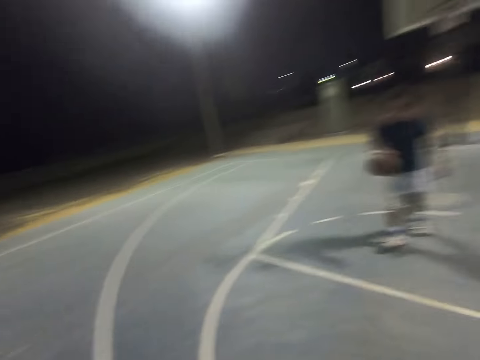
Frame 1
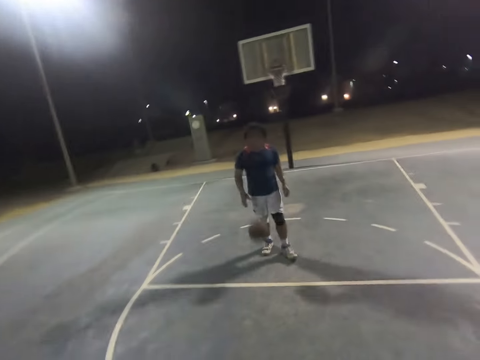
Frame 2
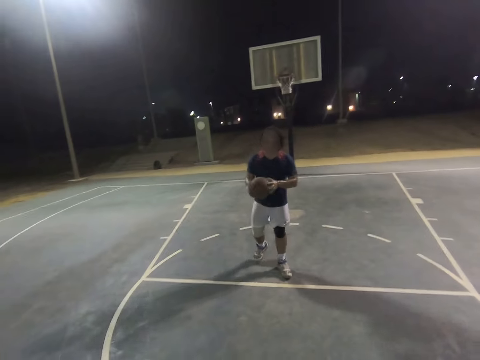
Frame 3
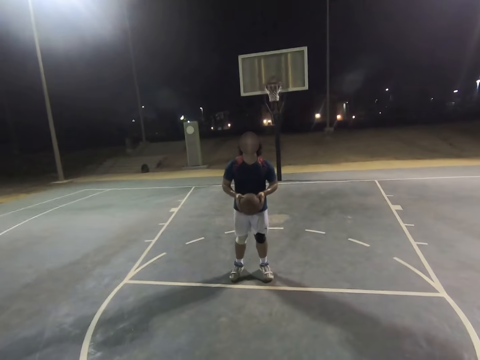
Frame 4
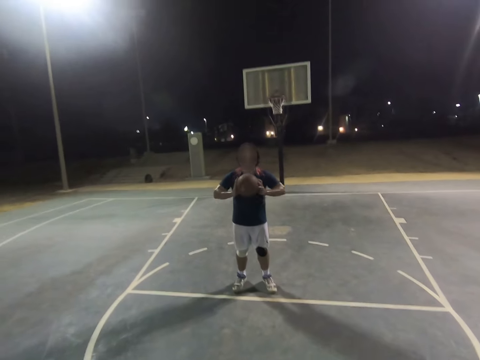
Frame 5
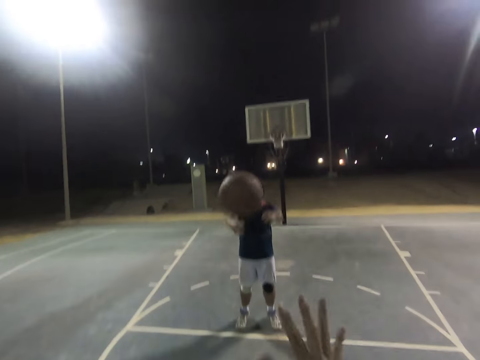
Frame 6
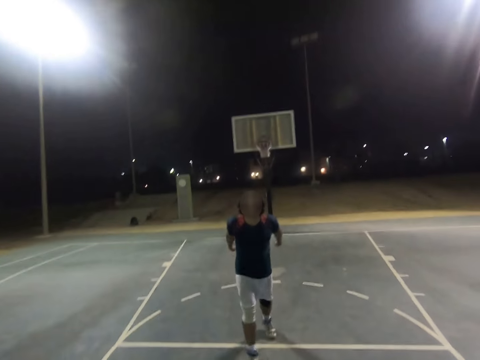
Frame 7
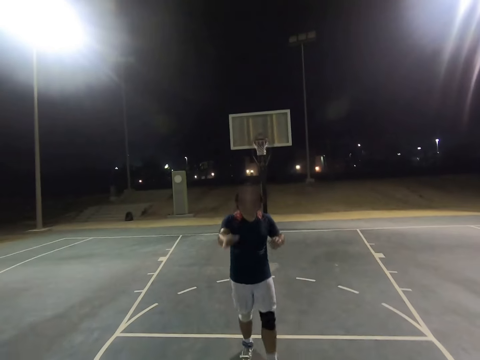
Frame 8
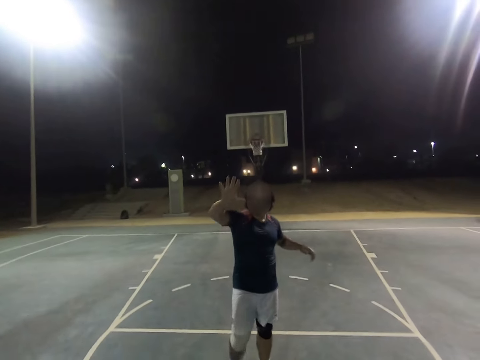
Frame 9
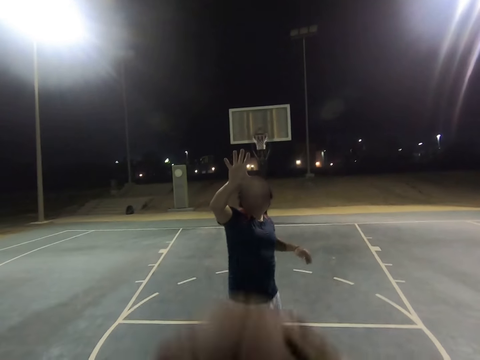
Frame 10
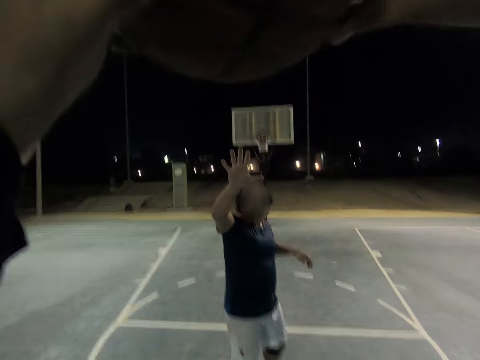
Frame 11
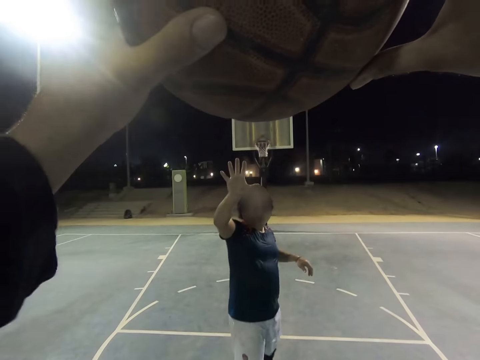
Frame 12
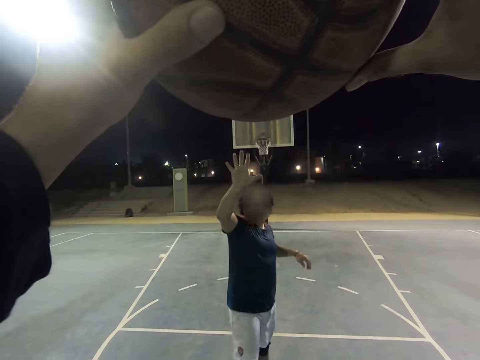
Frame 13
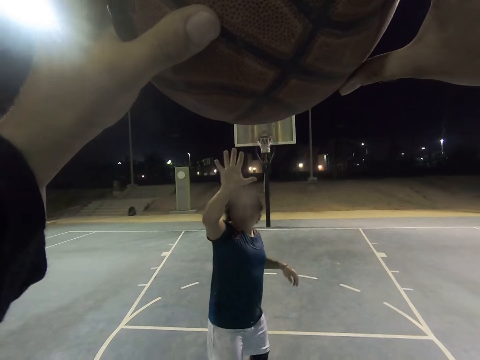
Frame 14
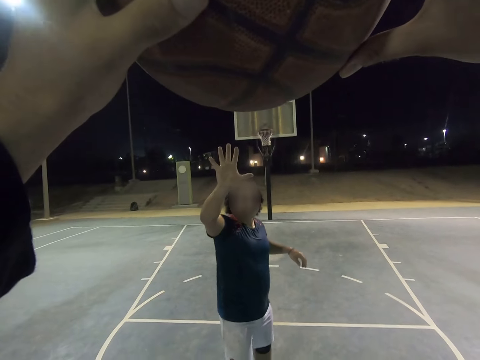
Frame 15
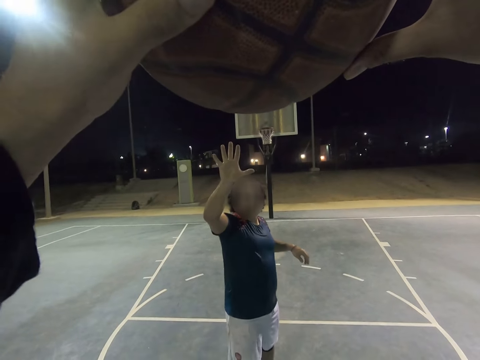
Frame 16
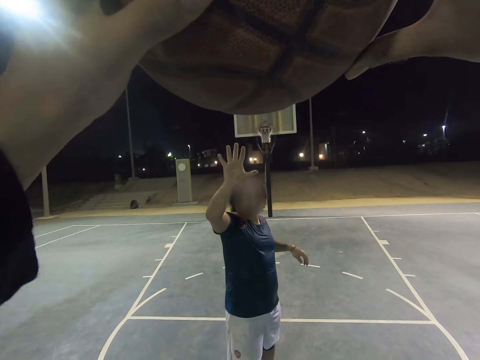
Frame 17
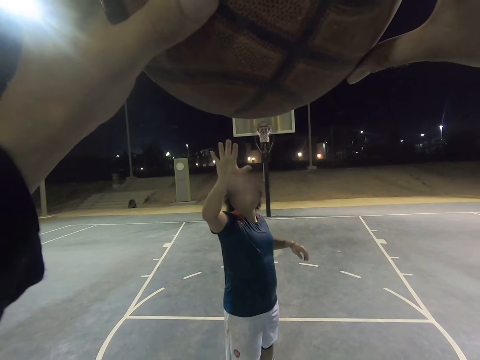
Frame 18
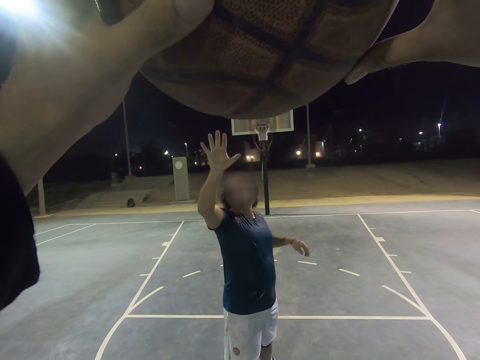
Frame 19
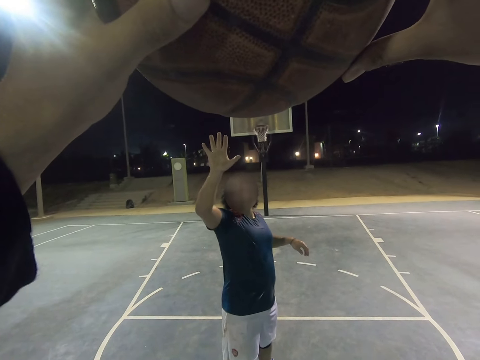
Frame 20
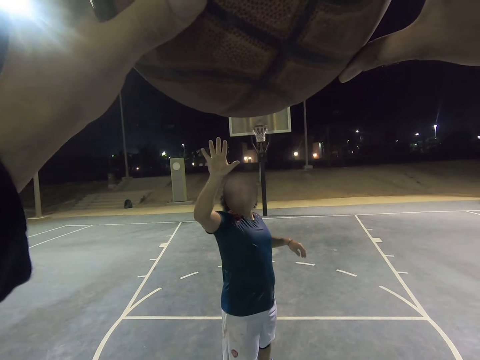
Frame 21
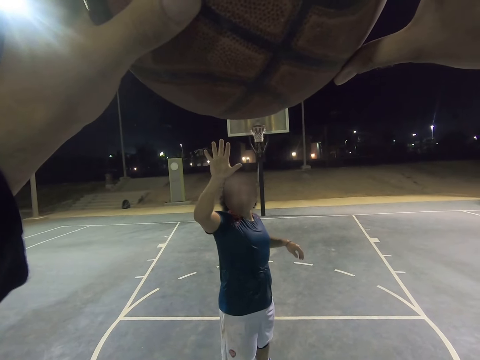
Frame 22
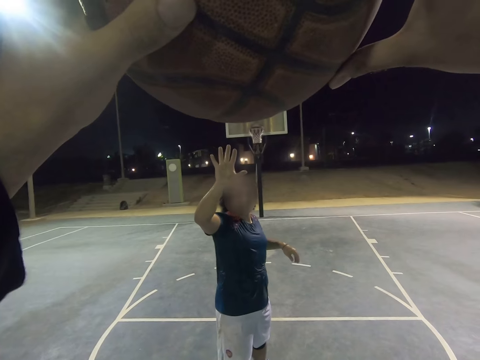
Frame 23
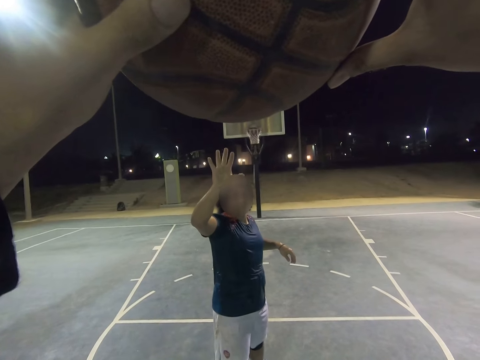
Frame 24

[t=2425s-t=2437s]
A man passes the ball to the camera wearer. The camera wearer catches the ball. The man raises the right hand. The camera wearer raises the ball up and positions the ball at an angle.

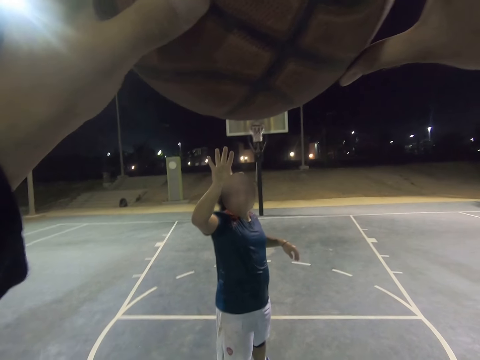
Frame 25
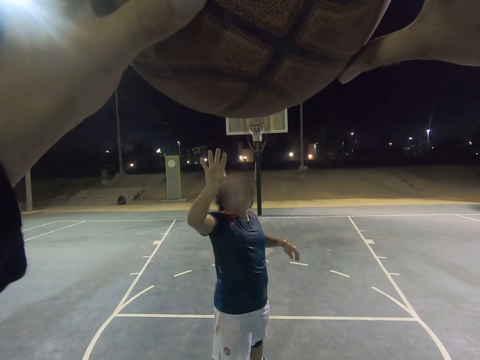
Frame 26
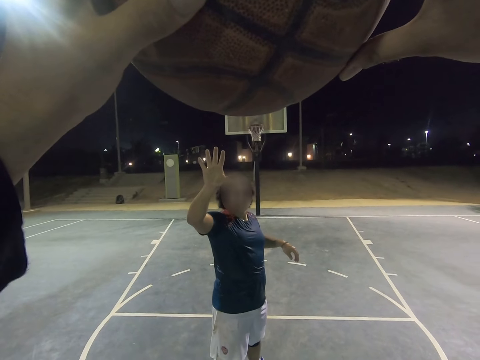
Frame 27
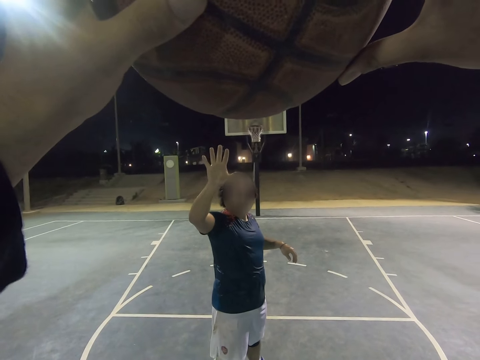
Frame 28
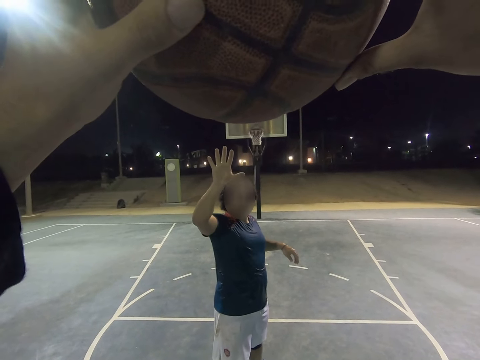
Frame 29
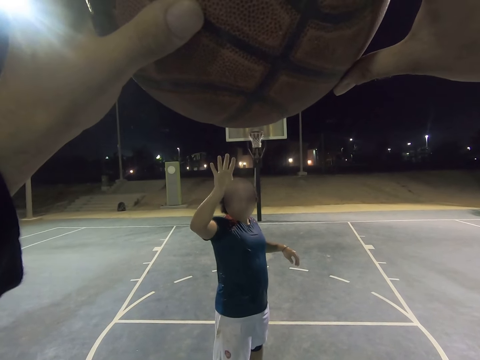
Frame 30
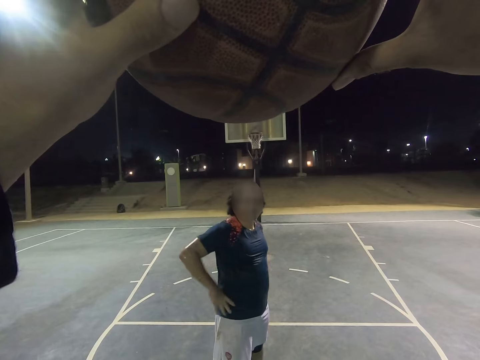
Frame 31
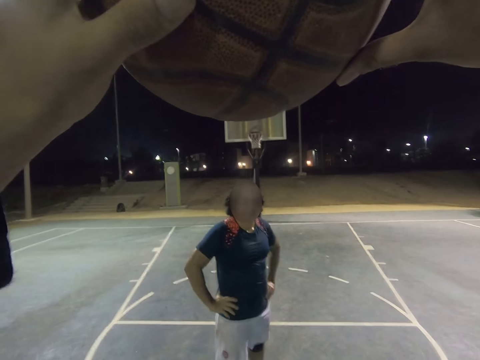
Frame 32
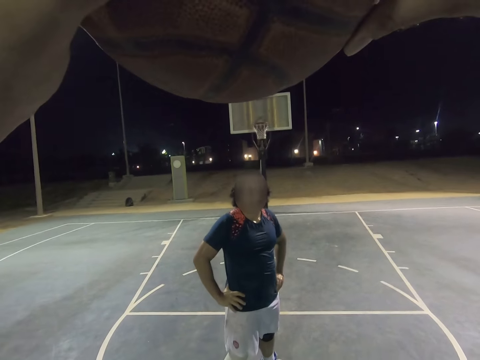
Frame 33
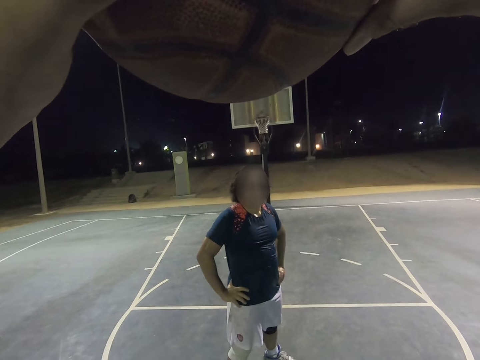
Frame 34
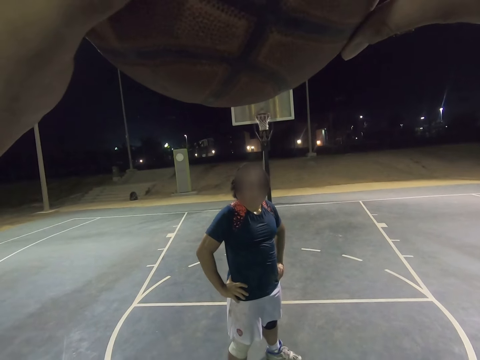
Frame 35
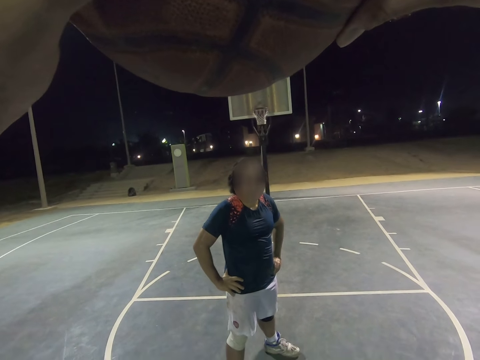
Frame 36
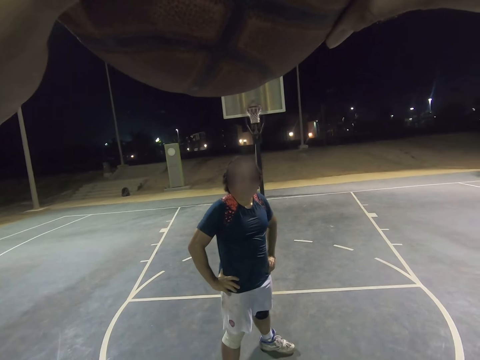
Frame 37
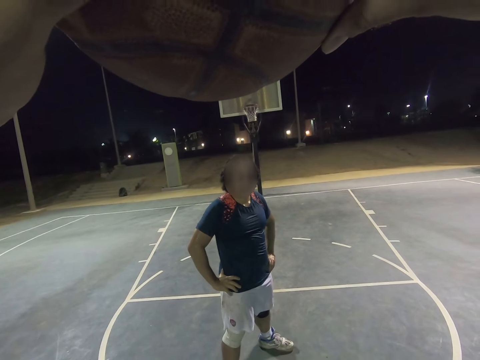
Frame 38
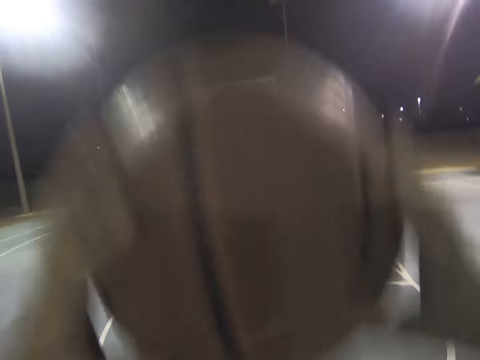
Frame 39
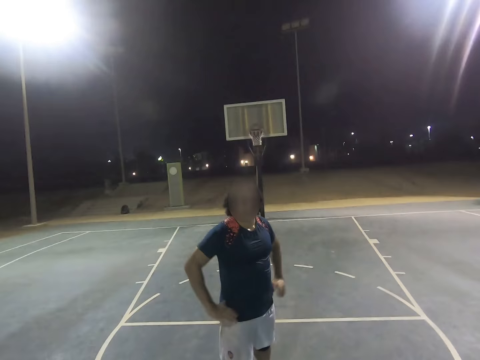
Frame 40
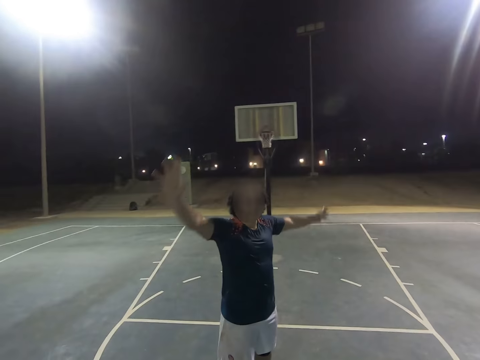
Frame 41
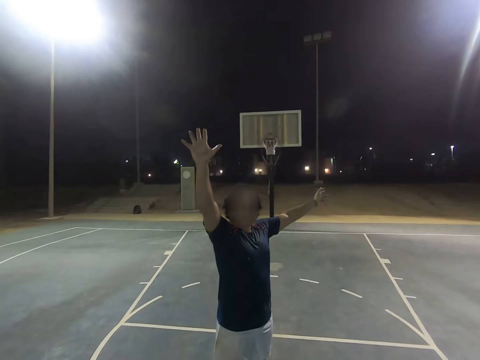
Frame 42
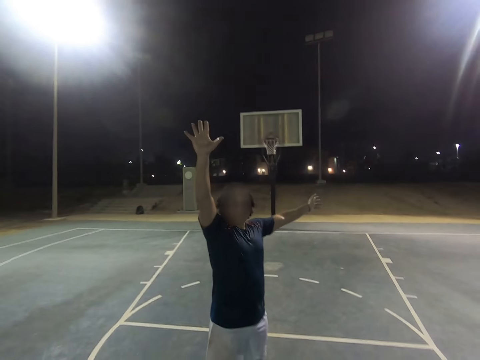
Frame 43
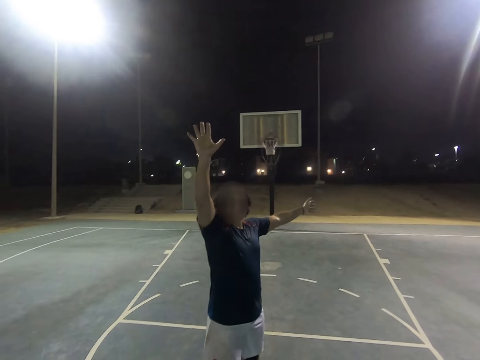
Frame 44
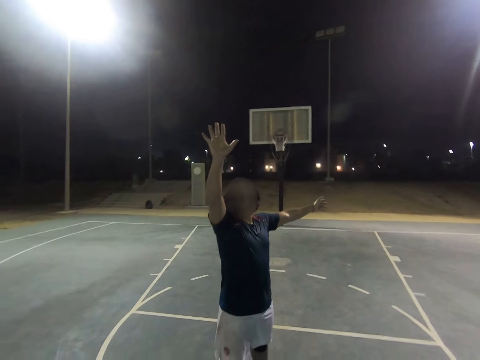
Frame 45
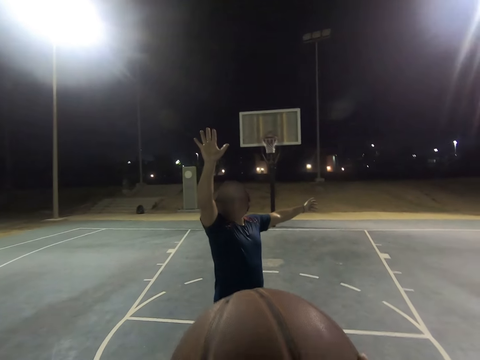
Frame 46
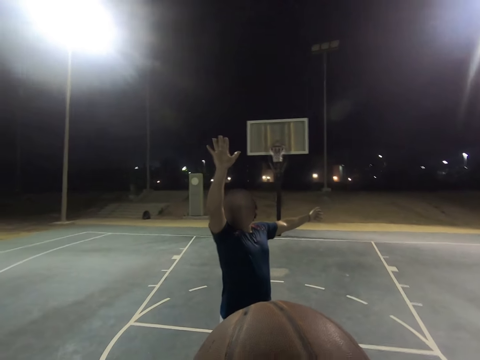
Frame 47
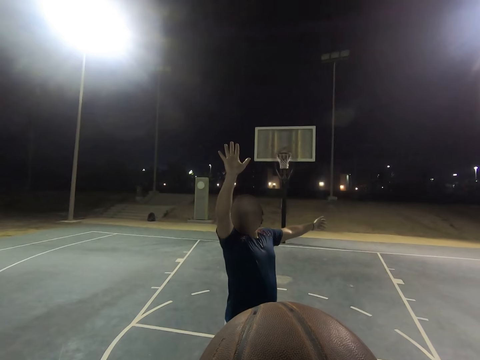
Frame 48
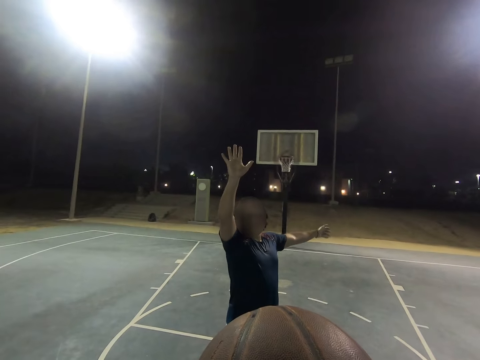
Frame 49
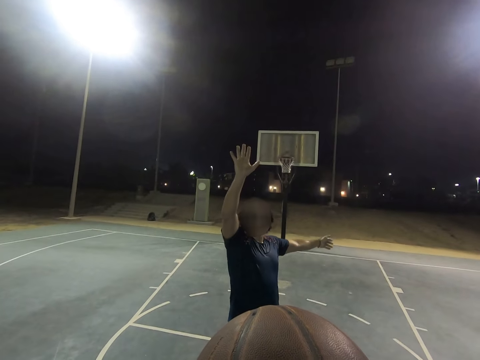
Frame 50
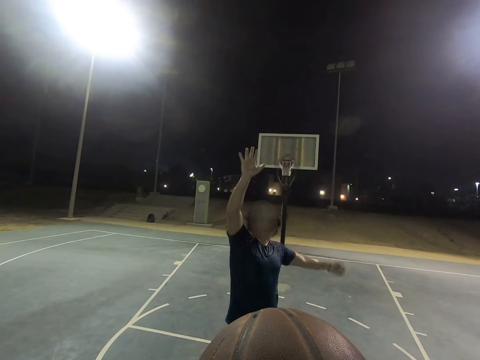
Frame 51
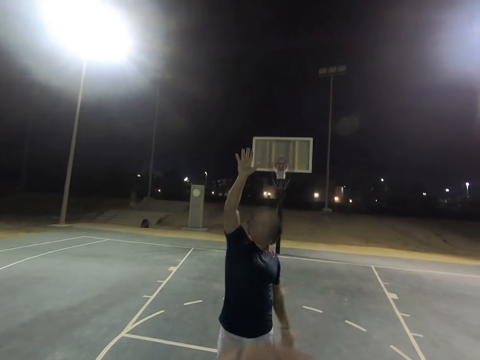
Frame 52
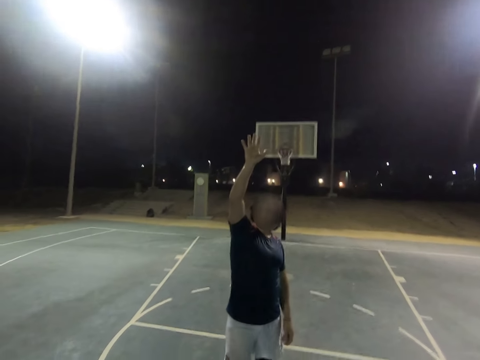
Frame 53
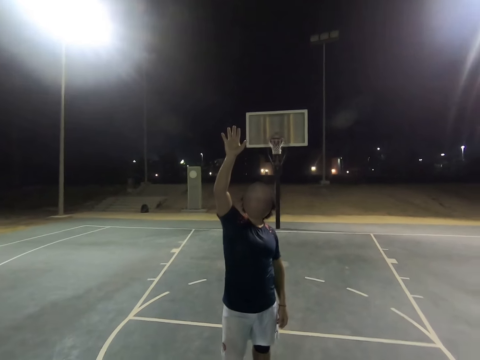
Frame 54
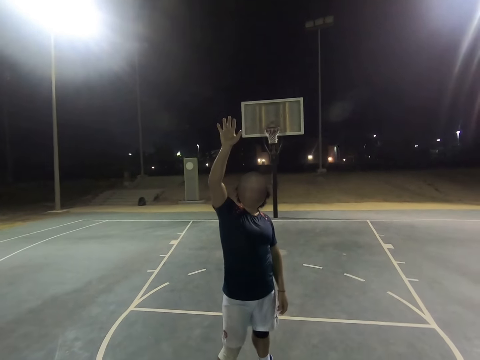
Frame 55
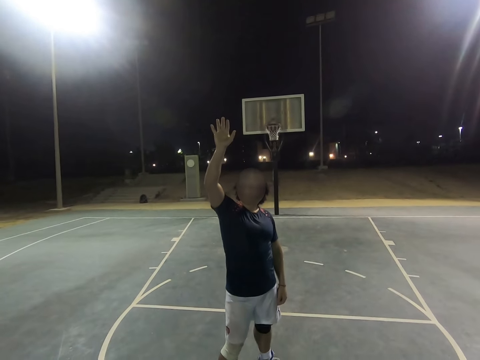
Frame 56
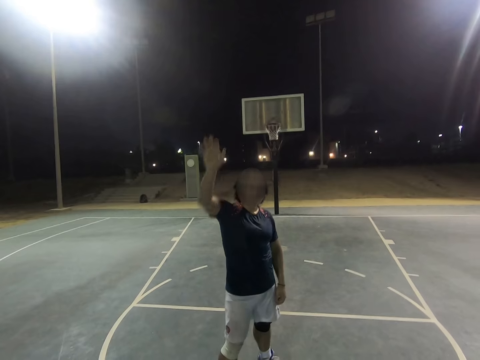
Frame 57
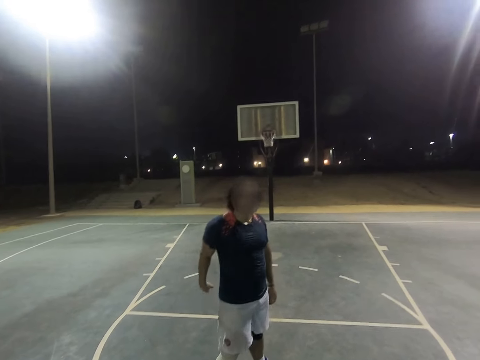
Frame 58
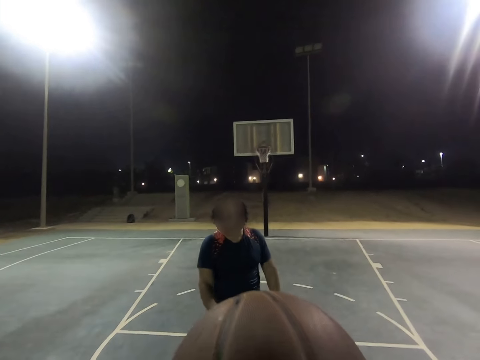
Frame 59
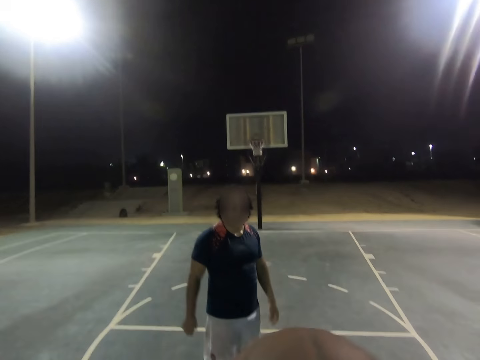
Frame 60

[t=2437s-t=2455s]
A man lowers the right hand and puts hands on his waist. The camera wearer lowers the ball. The man raises his hands. The camera wearer holds the ball. The man lowers the left hand. The camera wearer lowers the ball. The man lowers the right hand to the waist. The camera wearer holds the ball.
